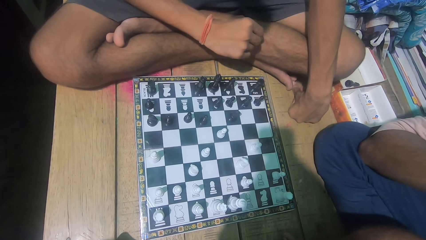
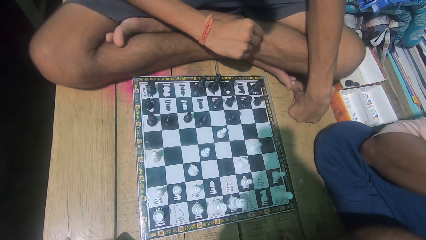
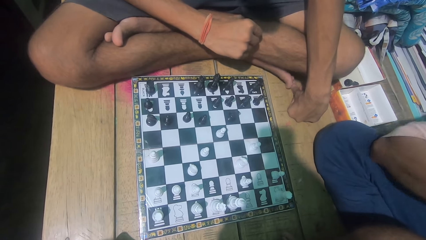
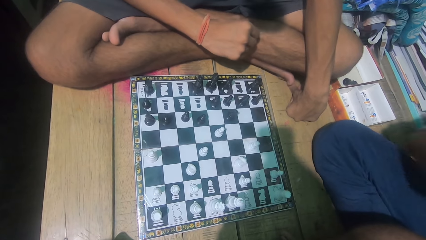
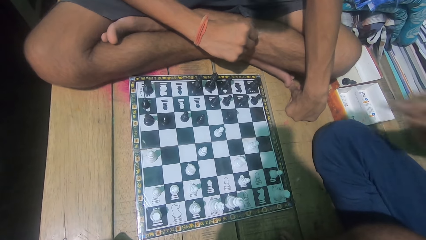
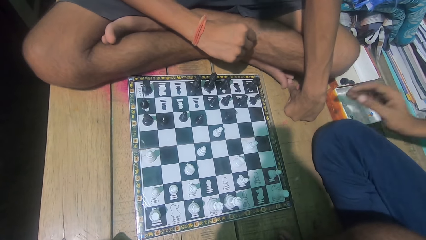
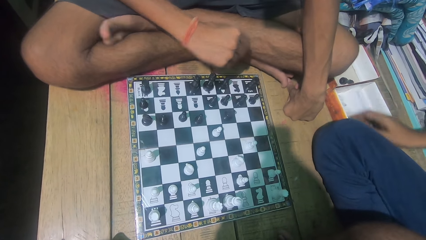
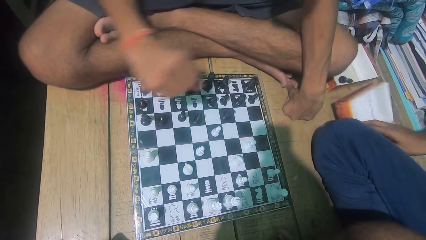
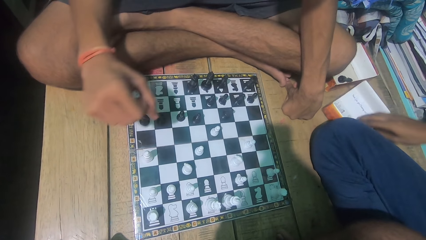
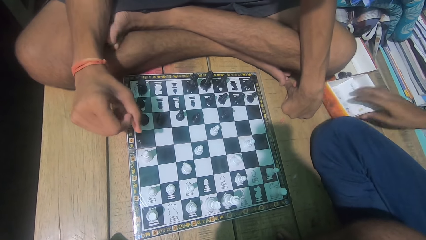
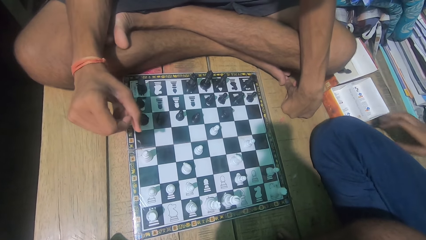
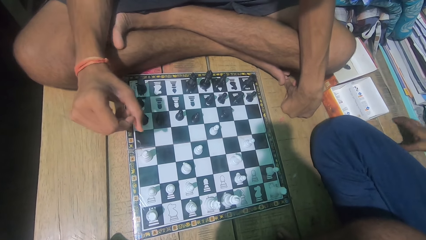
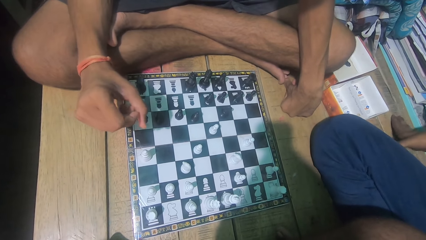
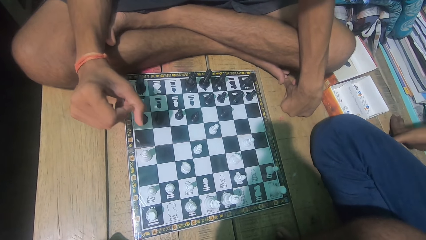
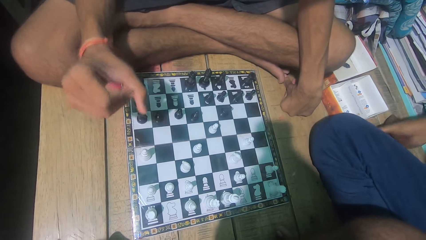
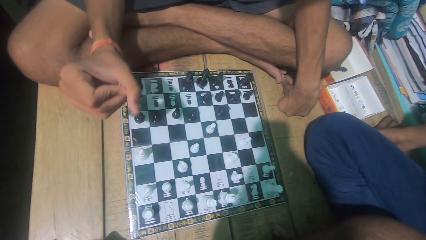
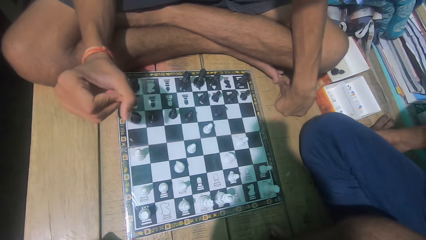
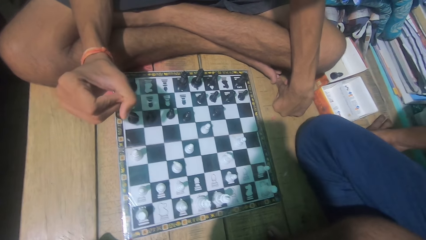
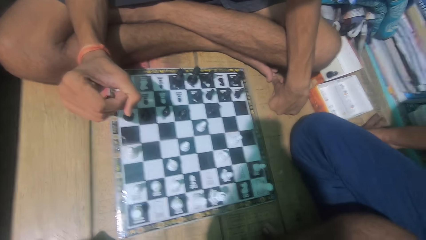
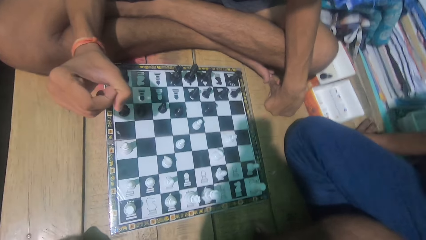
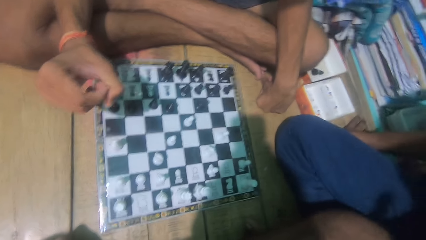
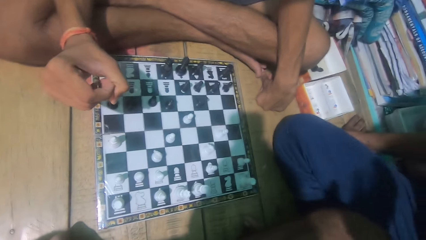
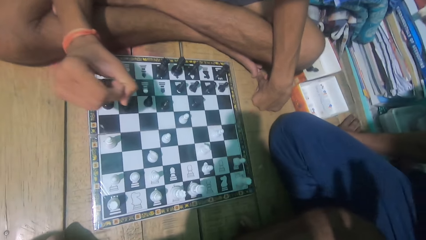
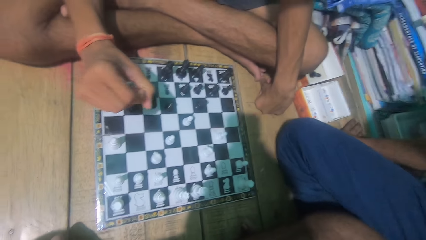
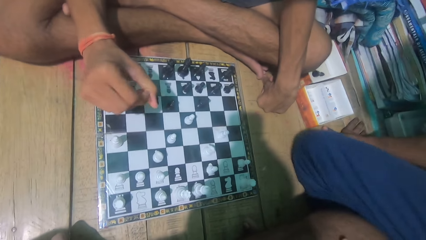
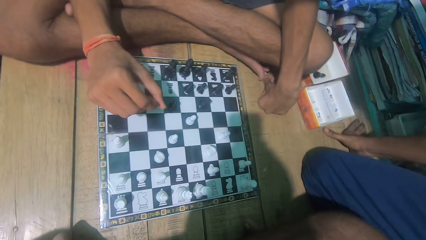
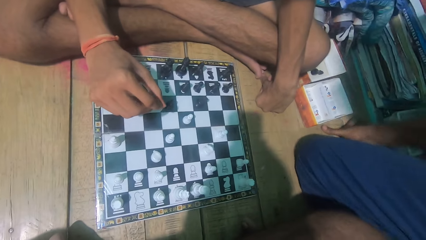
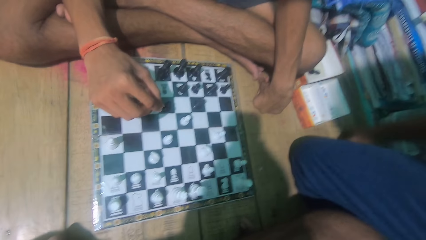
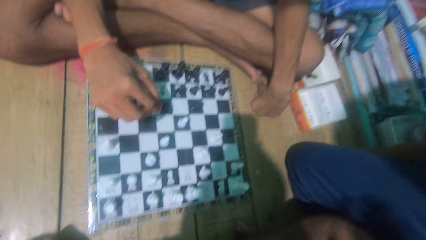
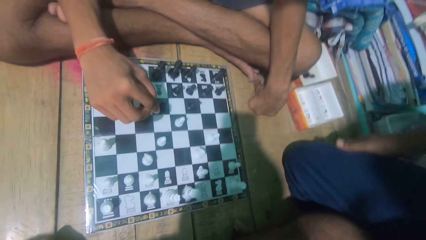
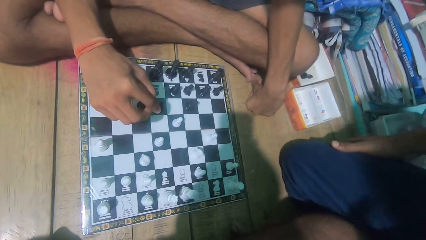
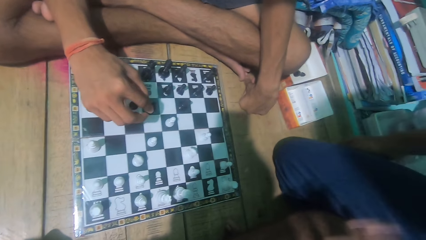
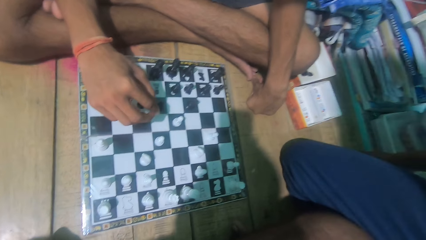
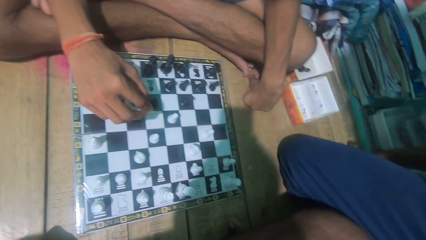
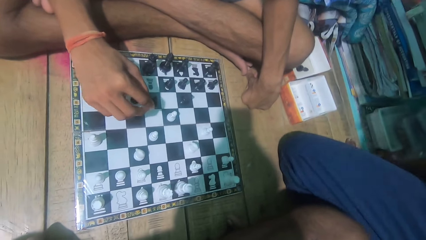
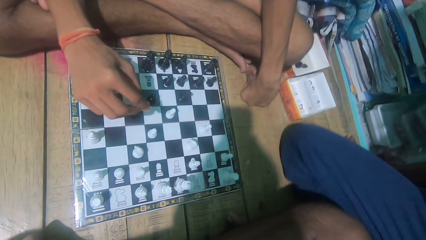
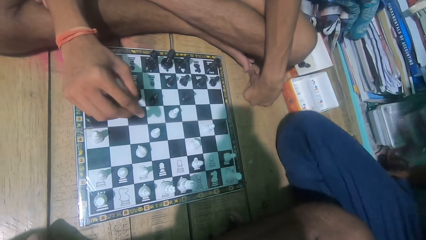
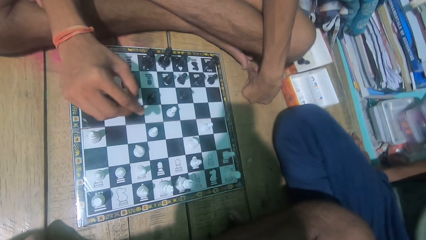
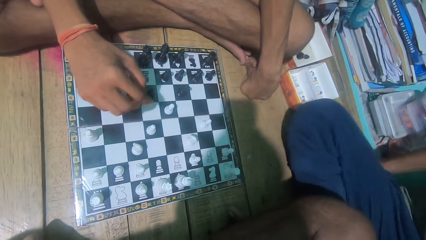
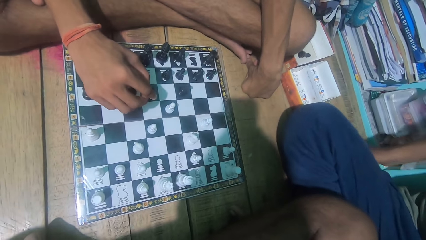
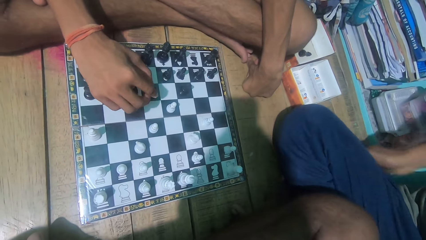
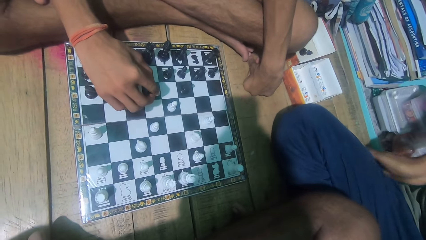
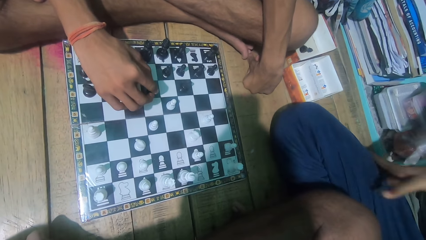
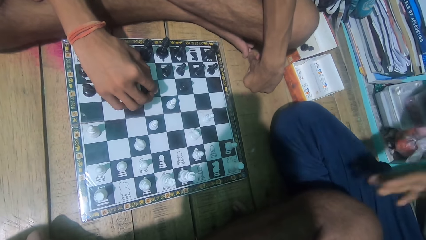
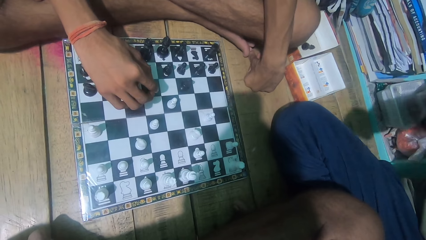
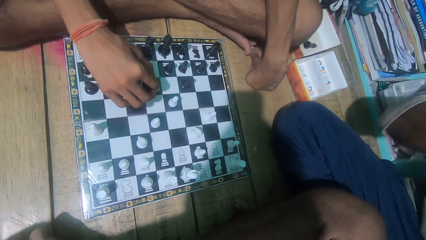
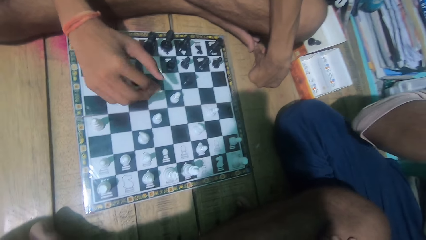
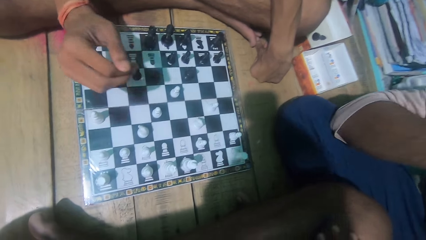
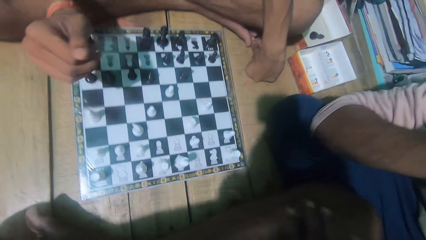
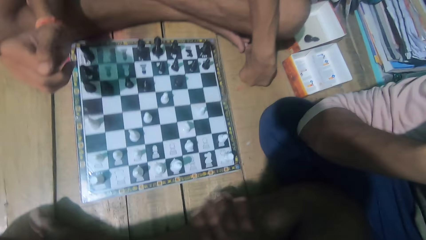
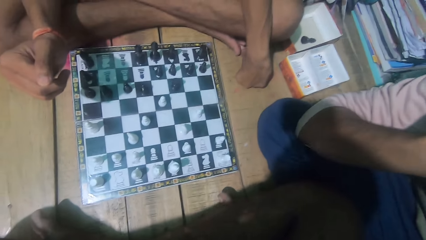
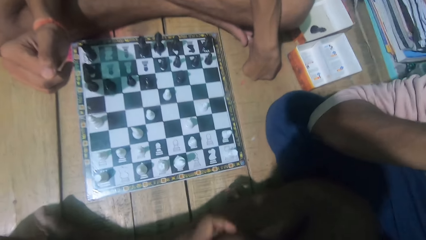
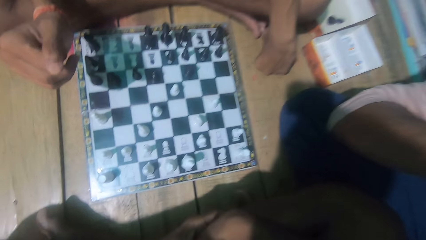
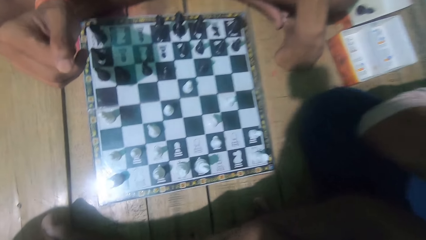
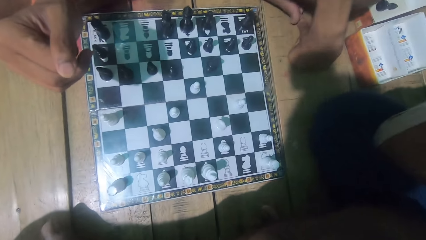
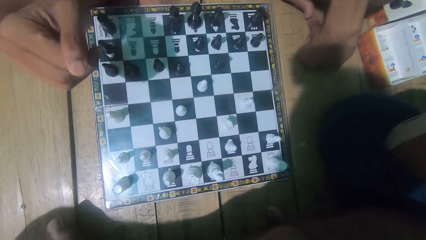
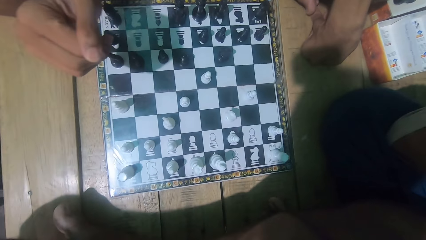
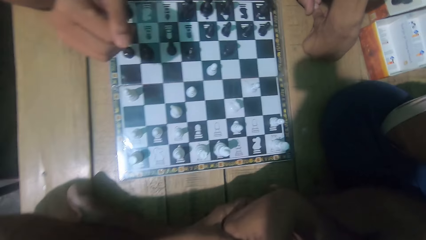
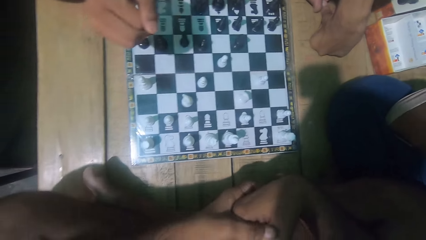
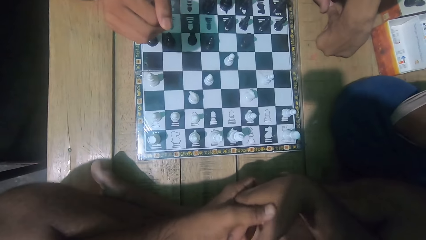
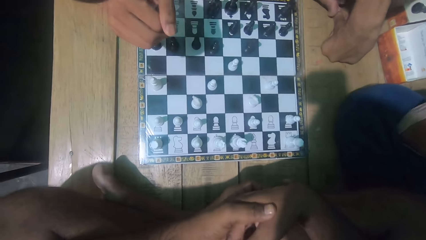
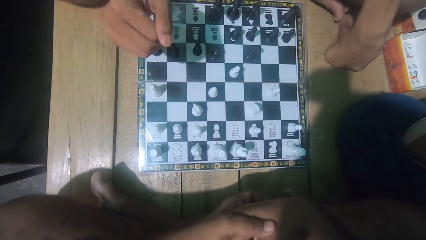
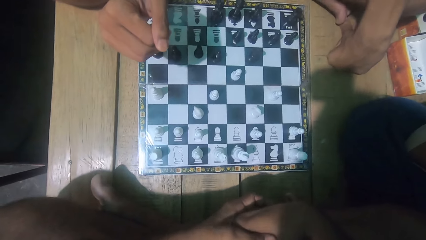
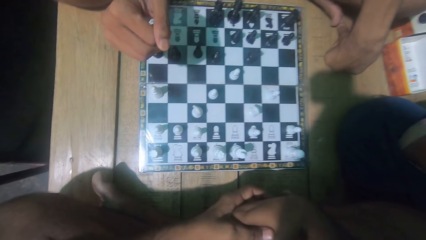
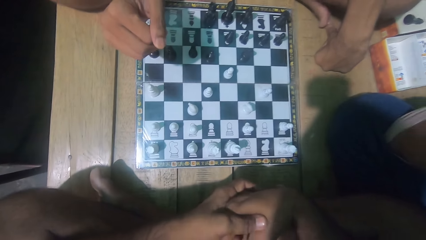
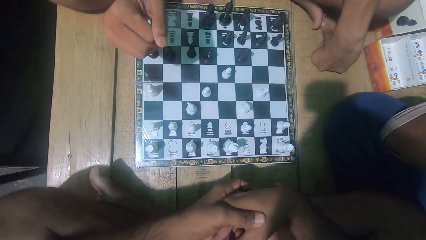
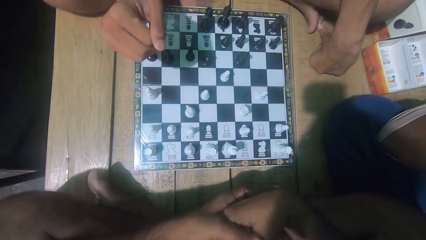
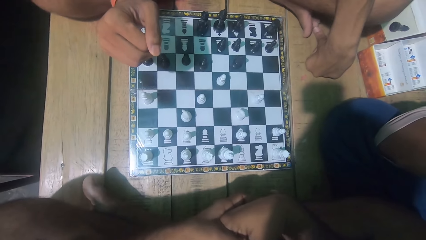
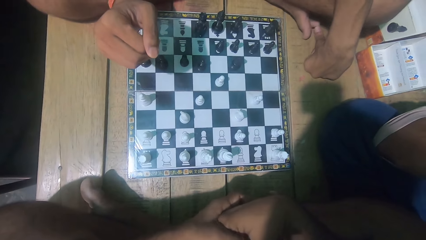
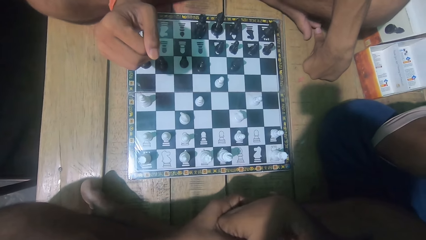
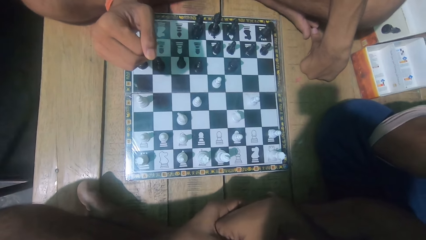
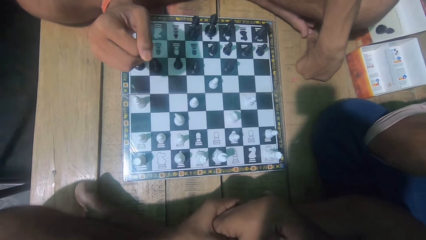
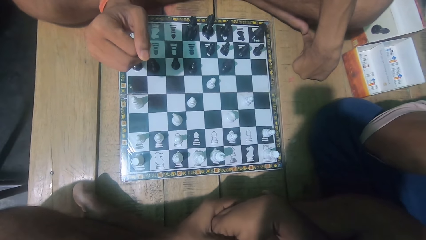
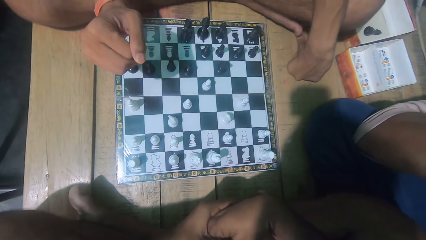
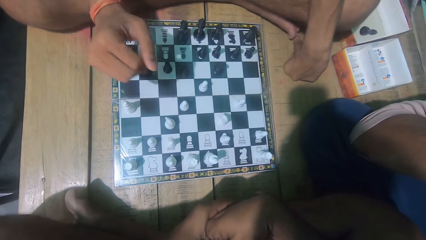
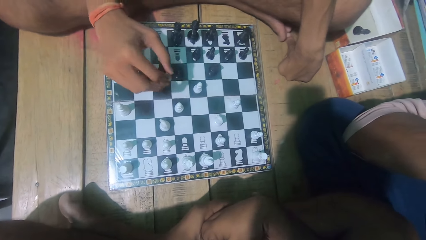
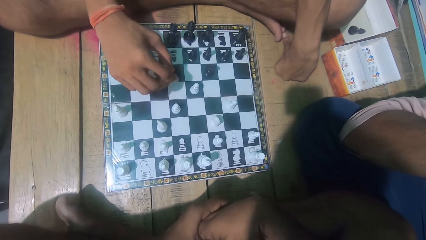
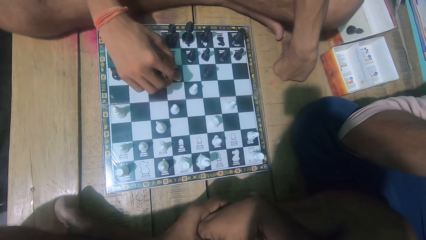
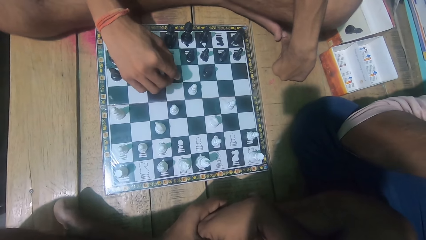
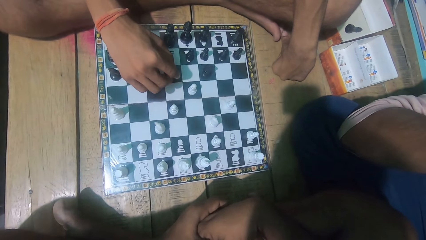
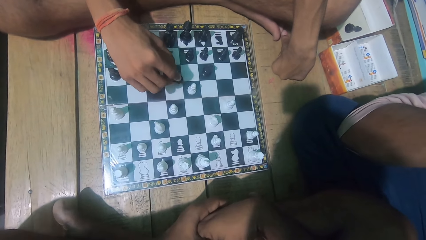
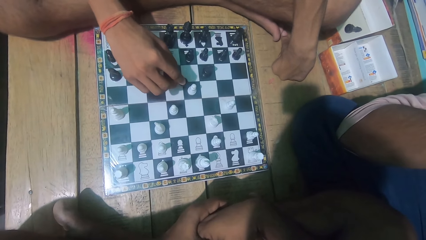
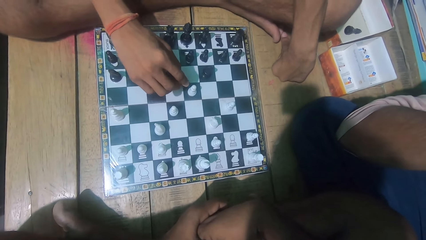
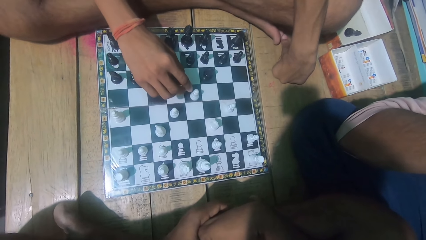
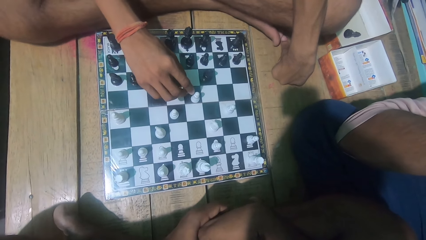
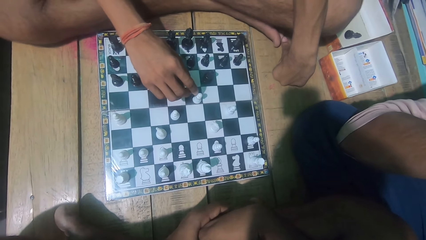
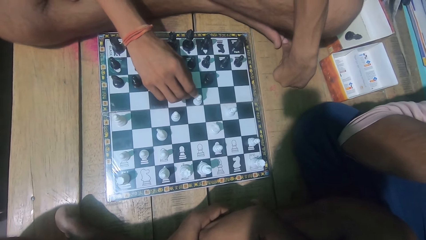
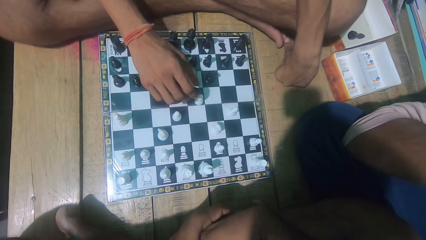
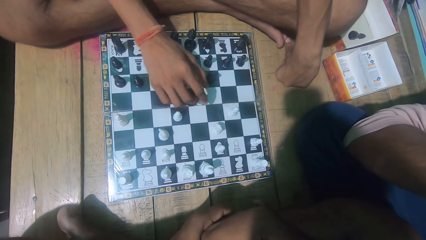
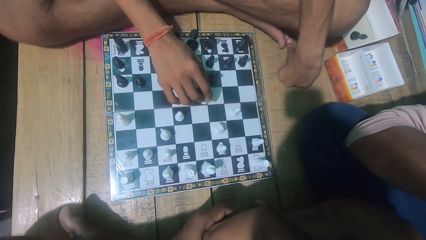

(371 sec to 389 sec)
The camera wearer moves a box. They converse with a man. The man holds a chess piece. The camera wearer looks at the chess game. The man moves the chess piece. He plays the chess game.
